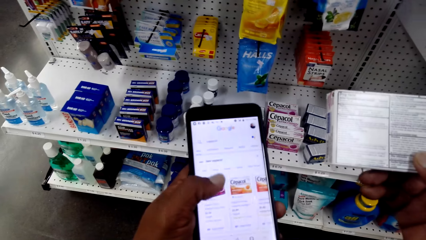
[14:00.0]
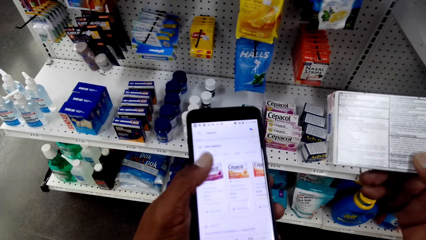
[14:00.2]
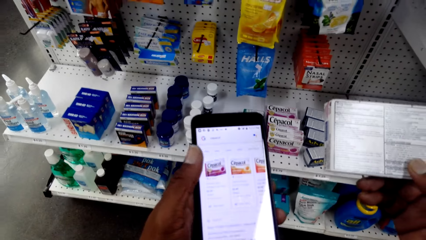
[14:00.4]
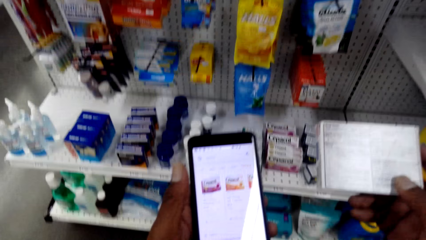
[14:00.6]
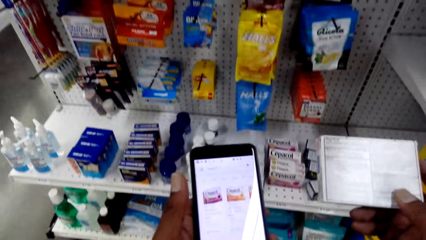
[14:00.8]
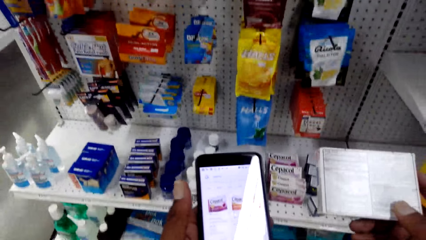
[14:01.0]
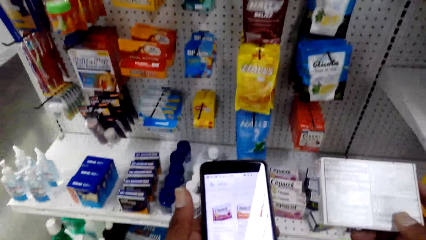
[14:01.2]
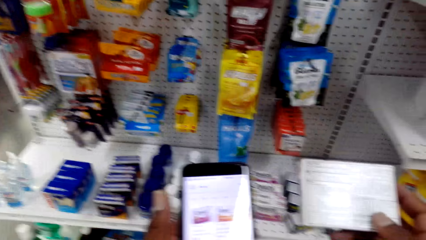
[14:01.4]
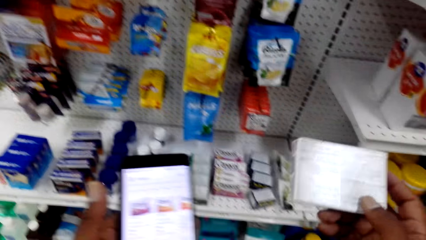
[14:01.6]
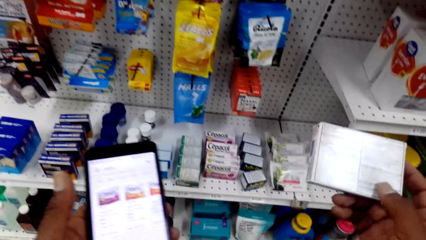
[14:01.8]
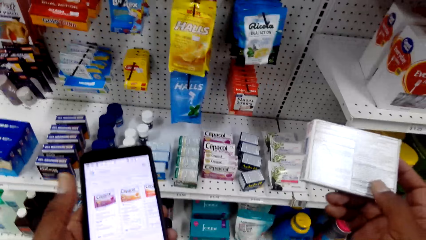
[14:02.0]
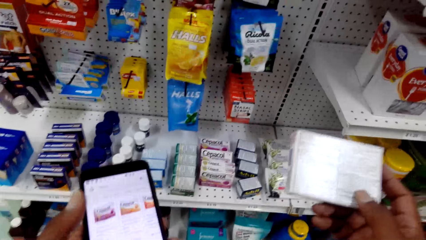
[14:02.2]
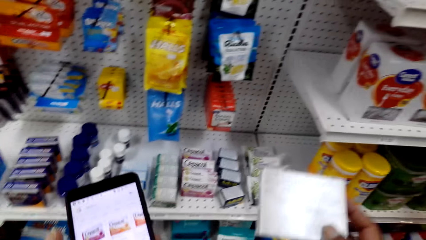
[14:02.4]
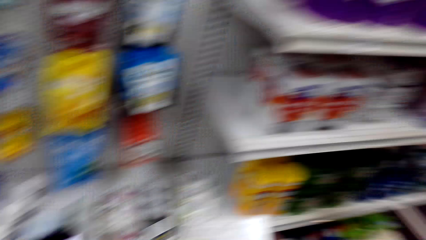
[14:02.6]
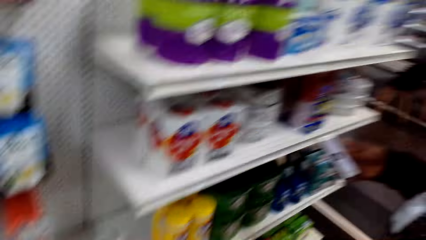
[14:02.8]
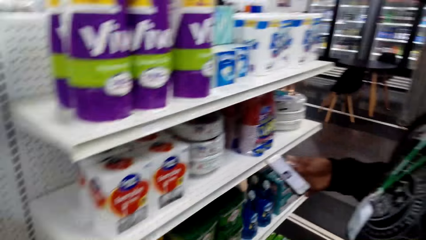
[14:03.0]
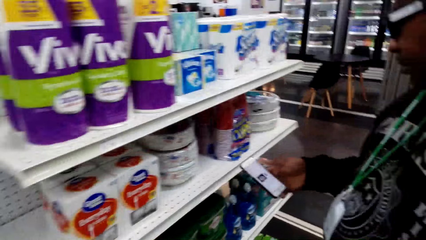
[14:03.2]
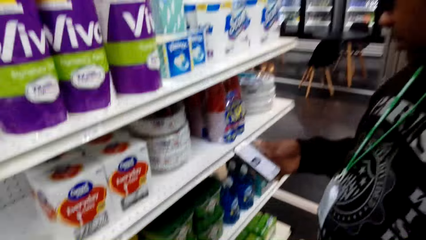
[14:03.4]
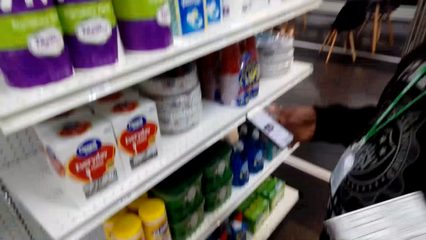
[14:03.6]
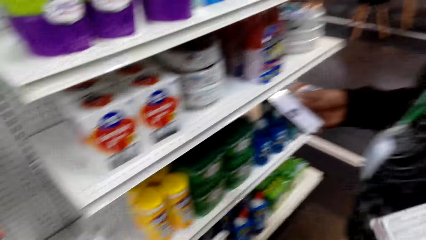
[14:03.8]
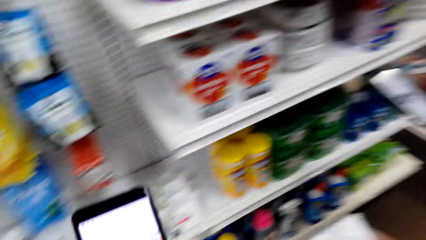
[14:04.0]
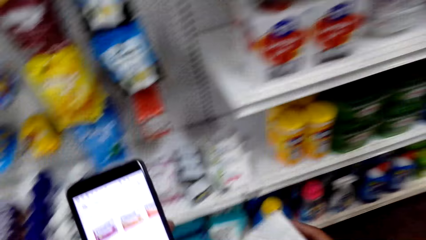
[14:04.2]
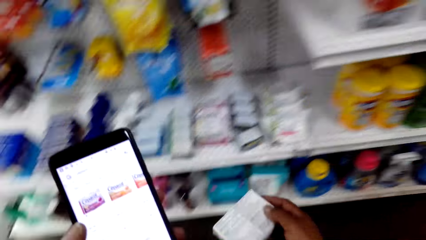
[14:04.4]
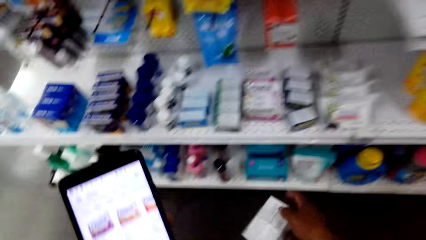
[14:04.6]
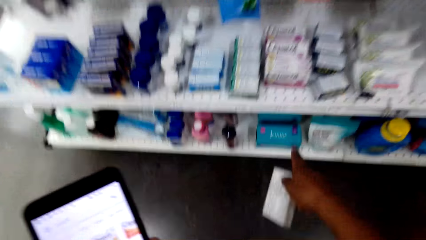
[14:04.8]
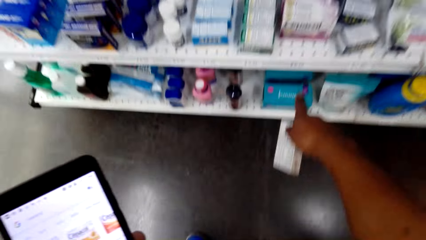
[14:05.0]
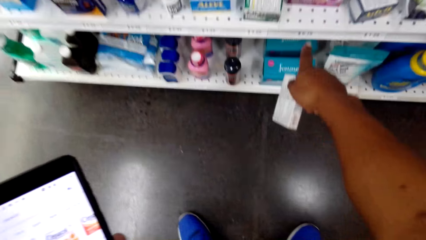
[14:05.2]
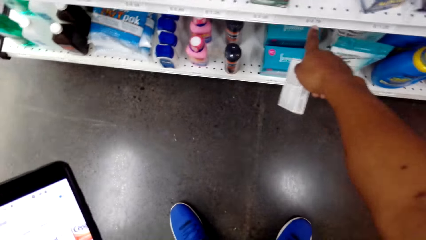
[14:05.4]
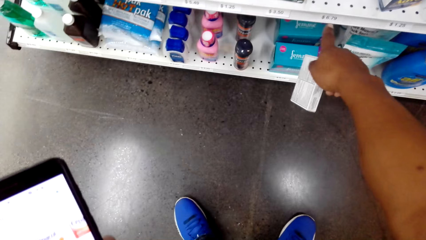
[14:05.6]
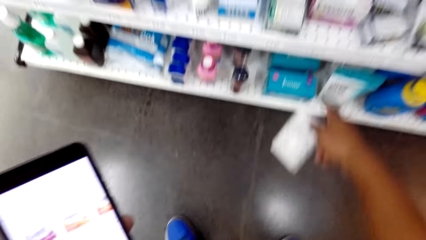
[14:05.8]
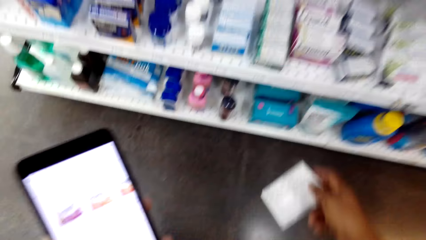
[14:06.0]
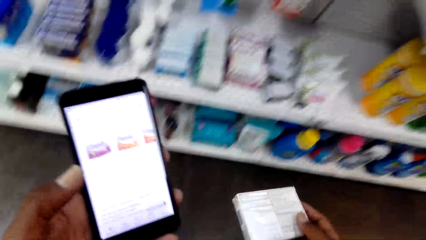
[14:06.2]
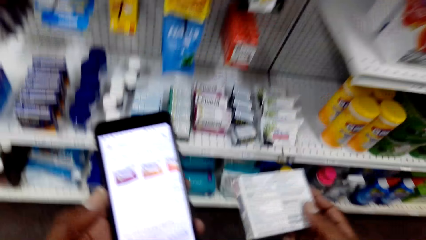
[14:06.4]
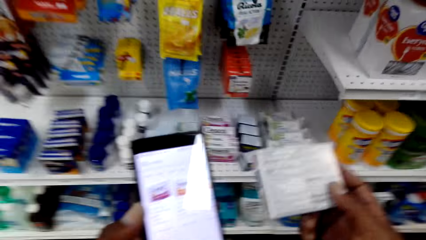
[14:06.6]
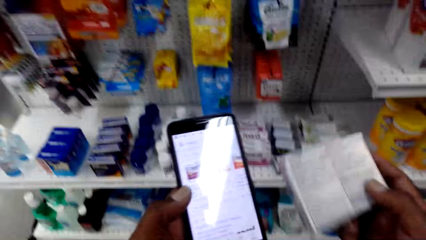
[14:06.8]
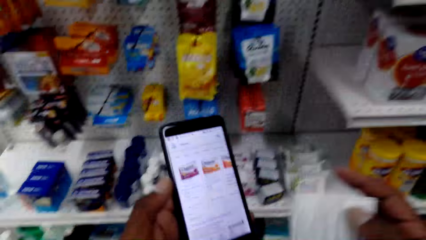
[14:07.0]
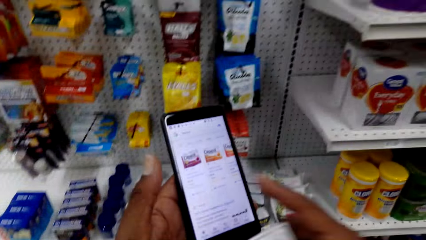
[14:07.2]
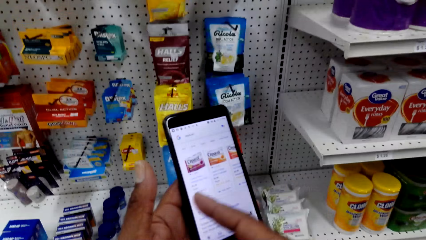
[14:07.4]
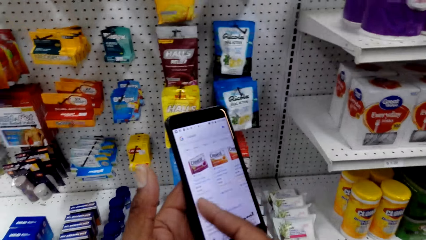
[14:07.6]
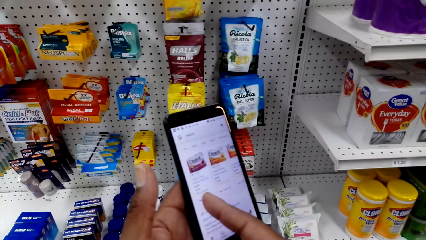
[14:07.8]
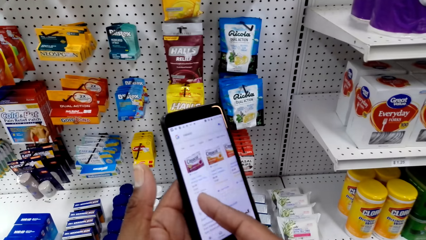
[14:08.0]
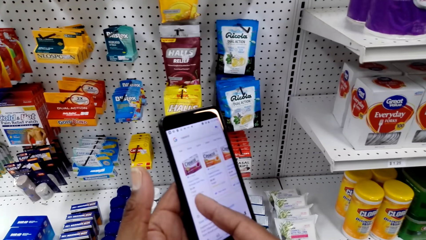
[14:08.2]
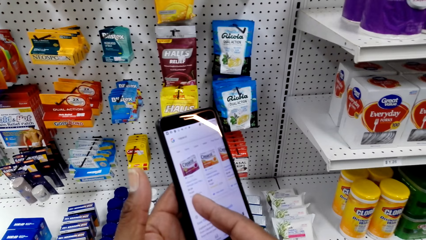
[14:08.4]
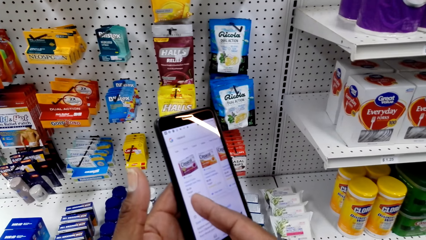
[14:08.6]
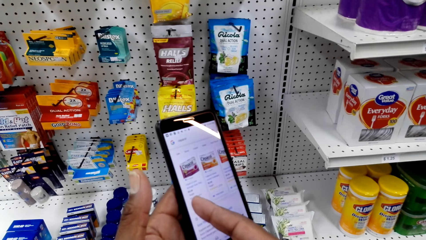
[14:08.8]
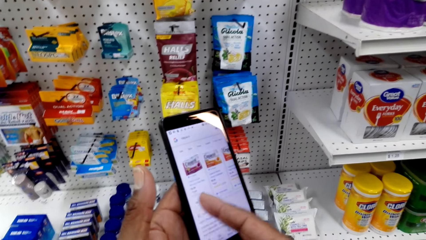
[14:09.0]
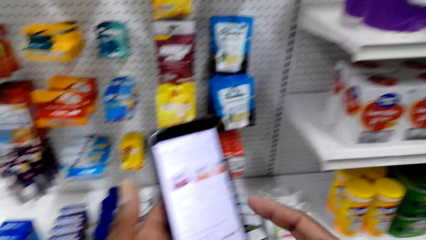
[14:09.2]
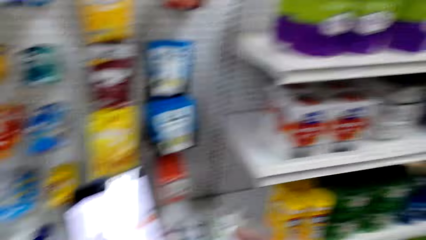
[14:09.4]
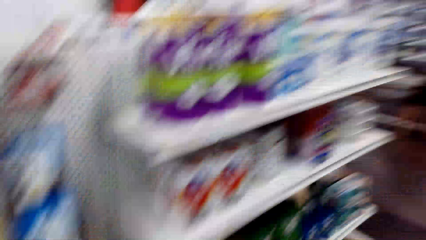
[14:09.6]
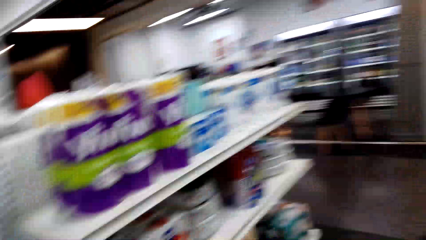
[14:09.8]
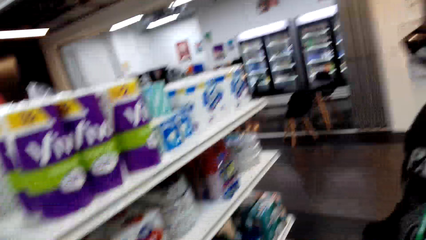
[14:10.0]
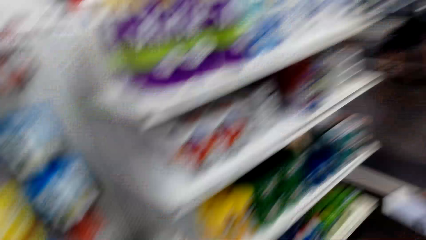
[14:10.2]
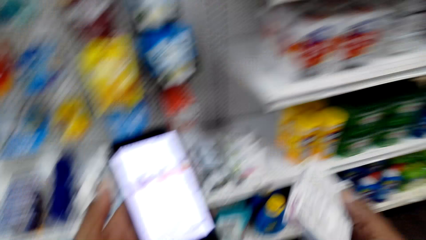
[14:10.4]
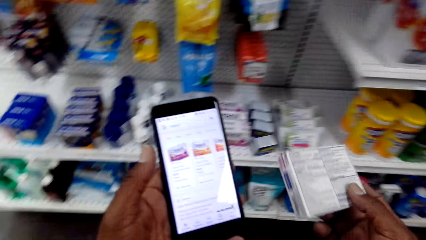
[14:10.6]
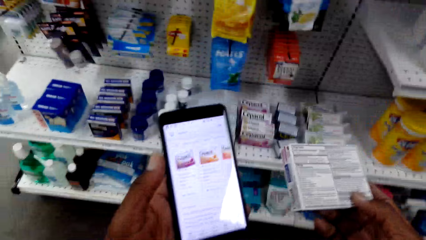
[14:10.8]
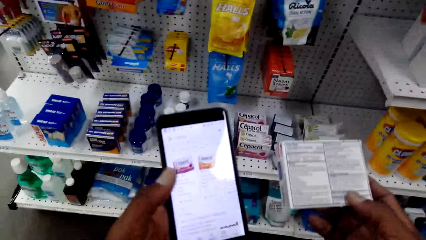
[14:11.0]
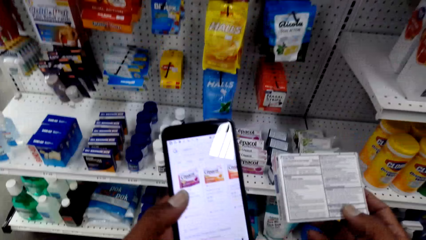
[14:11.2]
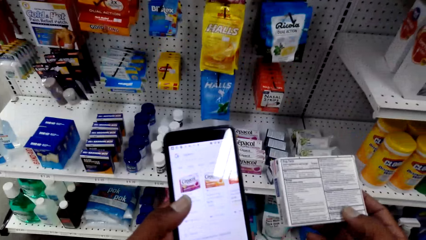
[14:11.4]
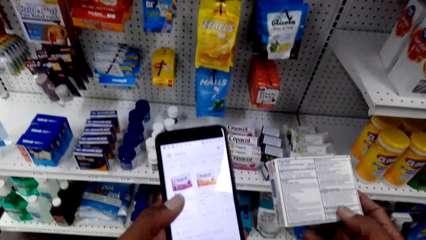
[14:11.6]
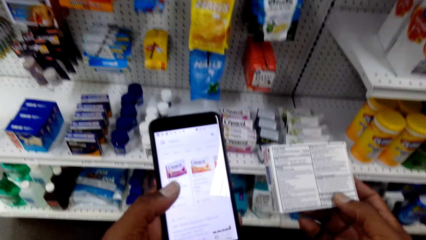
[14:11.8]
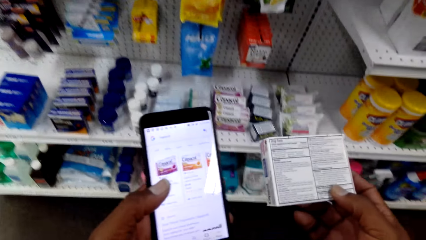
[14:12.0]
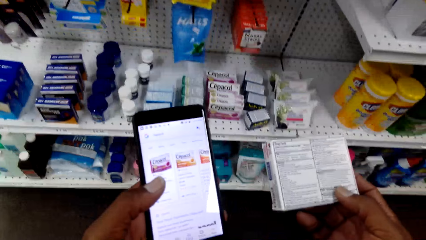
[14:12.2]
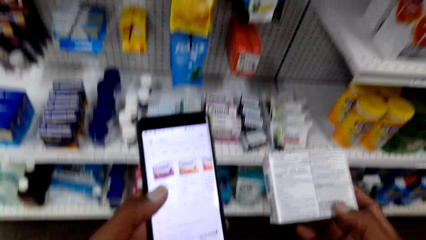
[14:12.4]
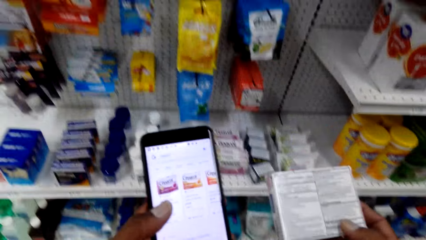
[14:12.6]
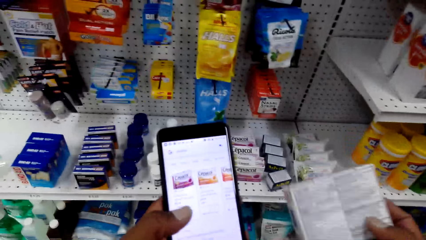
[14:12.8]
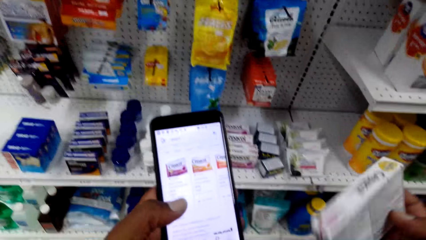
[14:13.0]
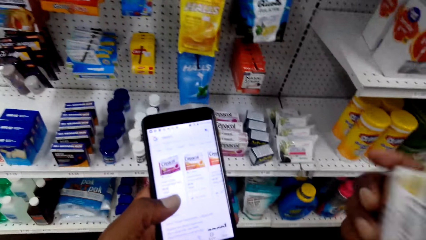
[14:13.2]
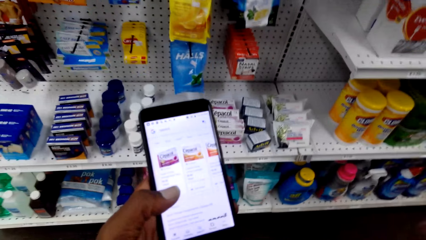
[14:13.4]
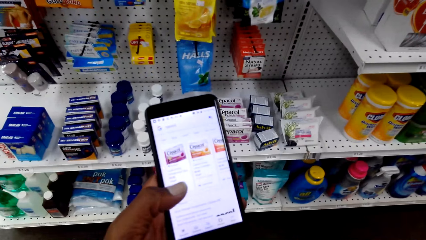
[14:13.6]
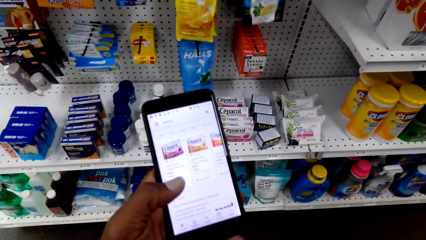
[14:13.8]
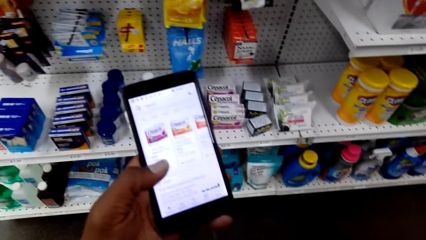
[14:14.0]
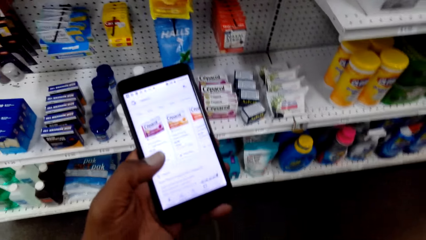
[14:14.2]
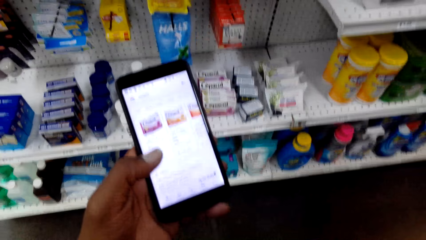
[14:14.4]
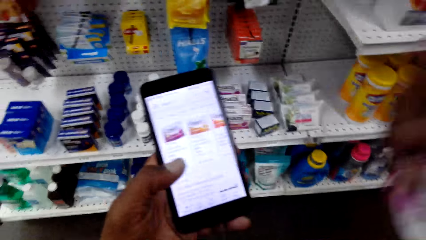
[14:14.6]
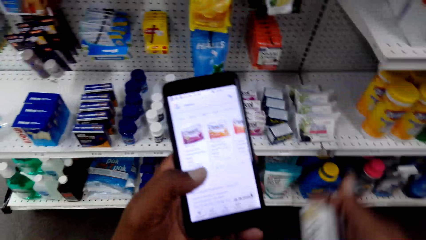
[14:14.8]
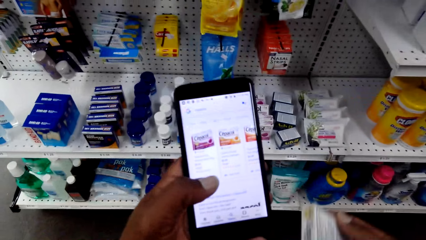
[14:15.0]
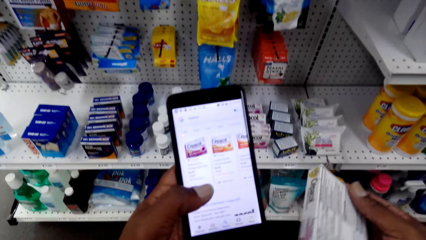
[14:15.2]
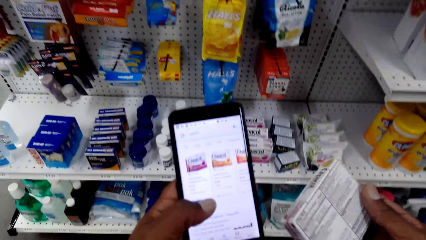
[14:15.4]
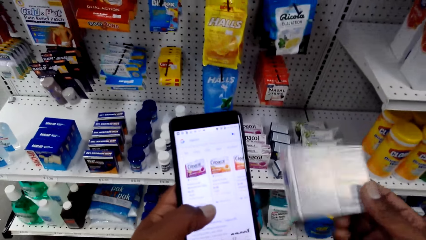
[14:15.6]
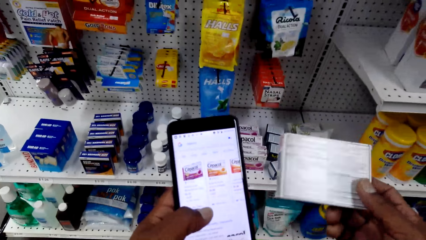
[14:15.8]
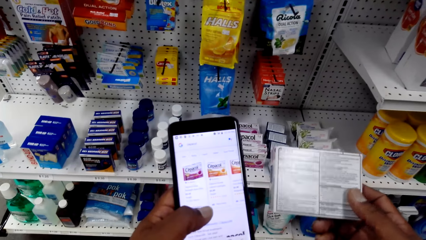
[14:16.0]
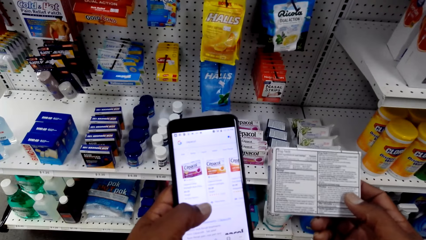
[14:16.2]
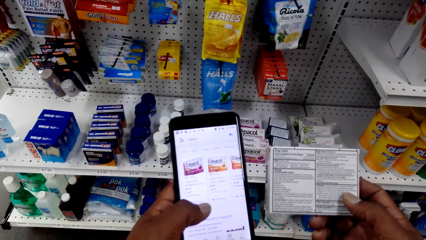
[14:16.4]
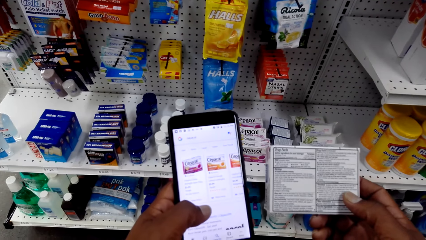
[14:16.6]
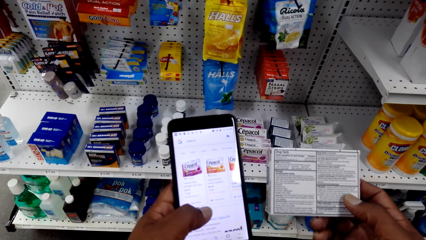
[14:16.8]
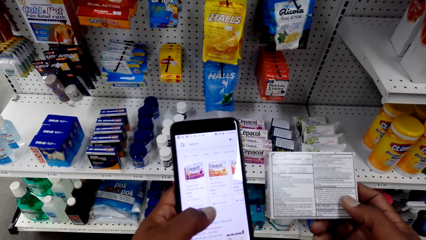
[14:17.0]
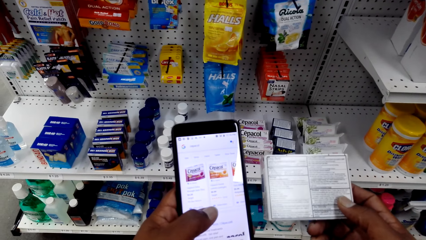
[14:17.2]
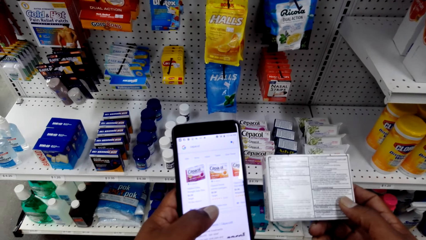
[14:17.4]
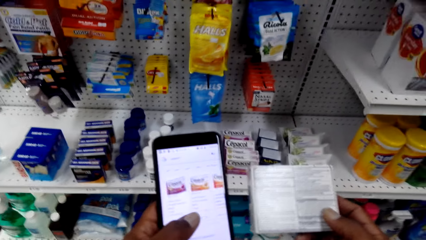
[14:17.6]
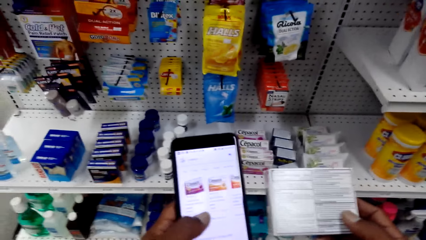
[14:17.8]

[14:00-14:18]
The camera wearer scrolls the phone with the left hand. They clear the throat. They talk to a man. They point on the shelf with the right hand. They point on the phone with the right hand. They compare the cough tablets with information on the phone browser. They laugh. The man laughs. The man talks to the camera wearer.
